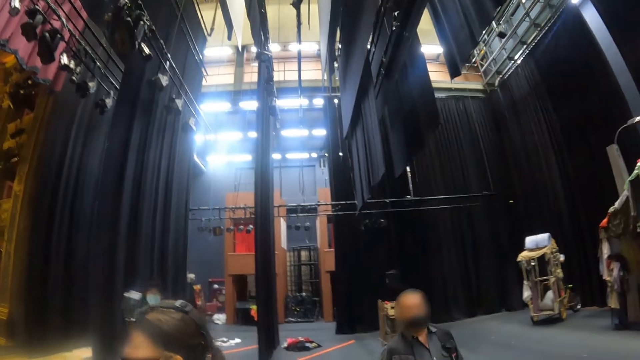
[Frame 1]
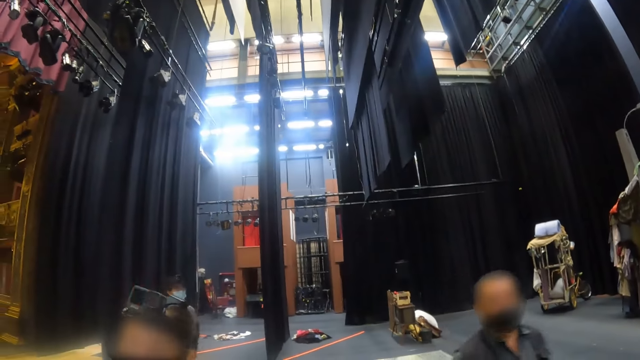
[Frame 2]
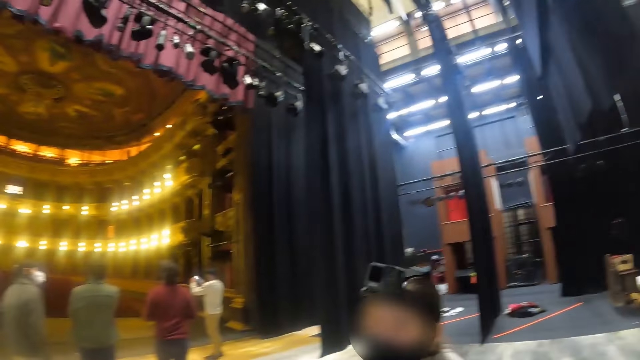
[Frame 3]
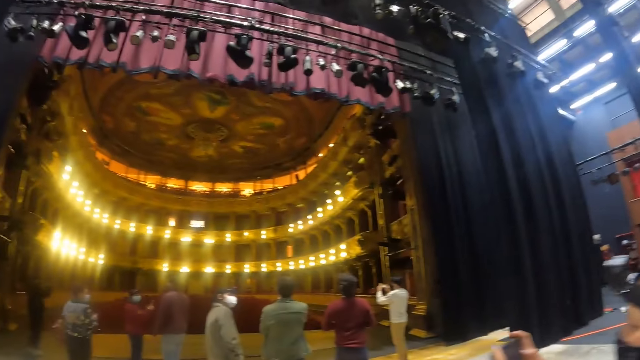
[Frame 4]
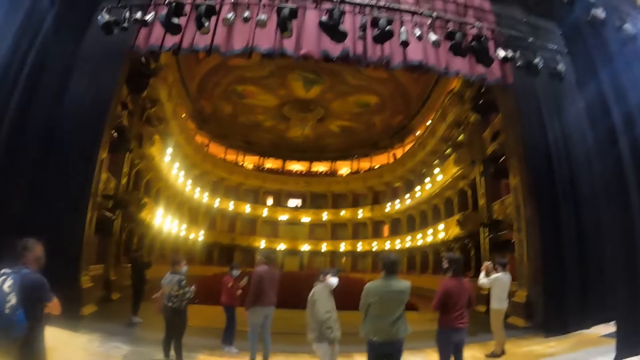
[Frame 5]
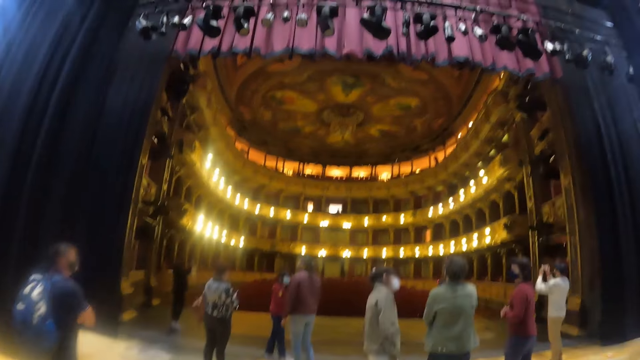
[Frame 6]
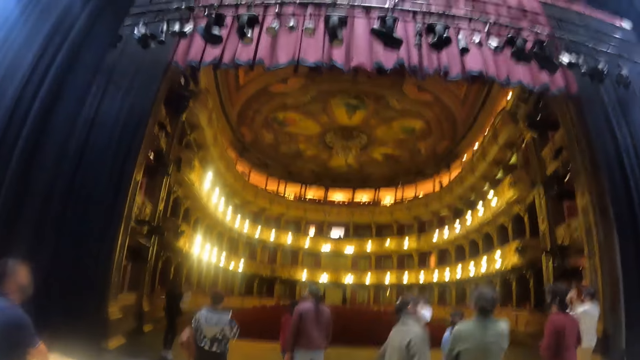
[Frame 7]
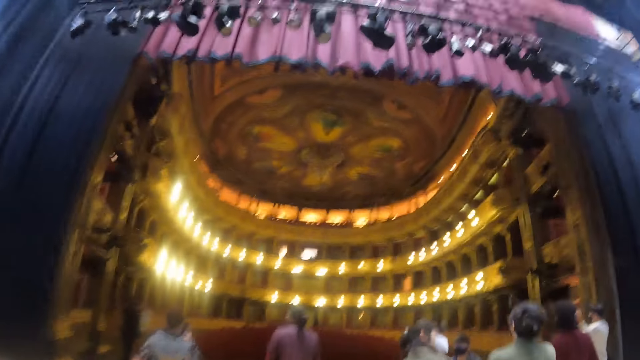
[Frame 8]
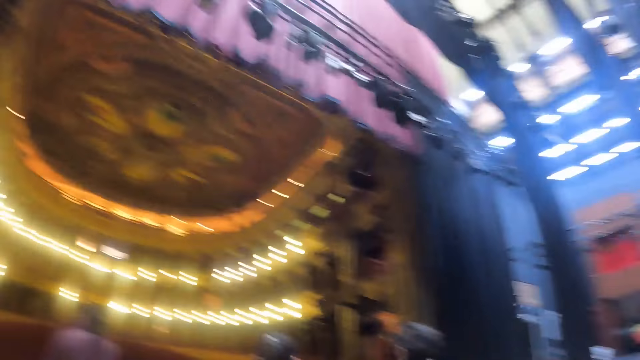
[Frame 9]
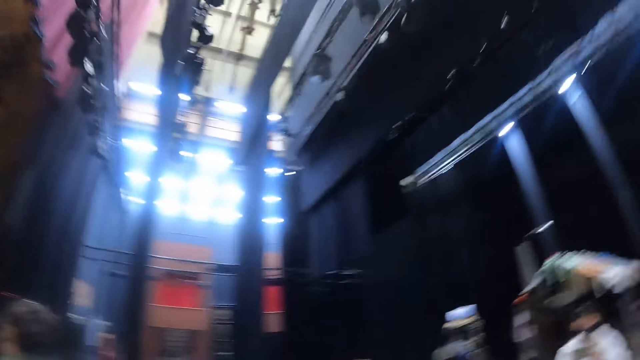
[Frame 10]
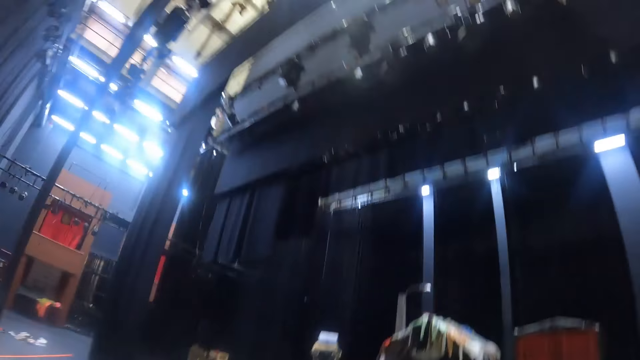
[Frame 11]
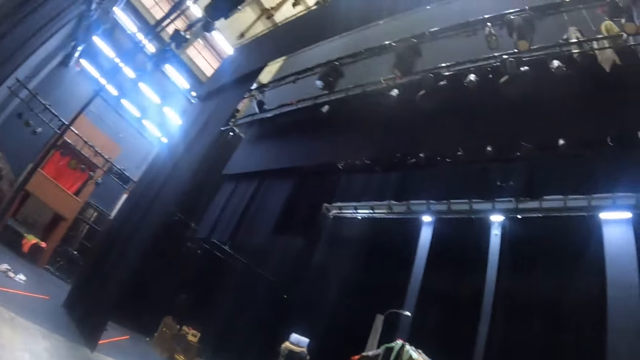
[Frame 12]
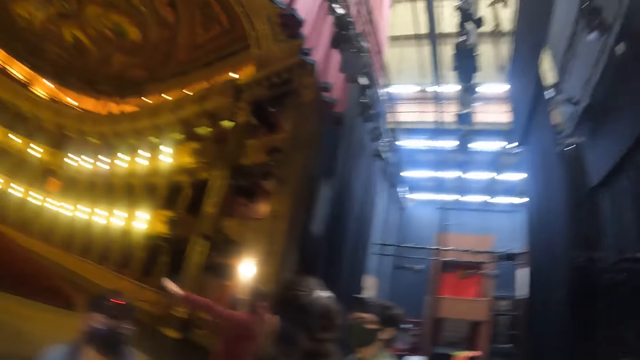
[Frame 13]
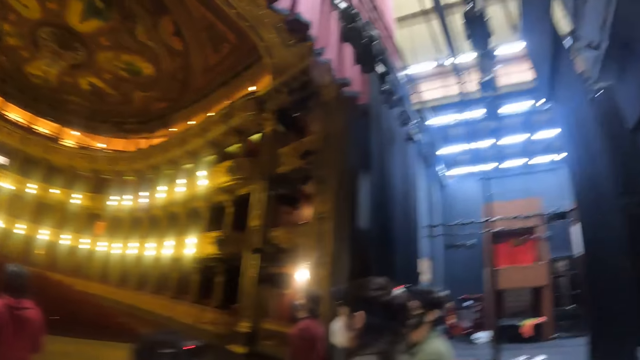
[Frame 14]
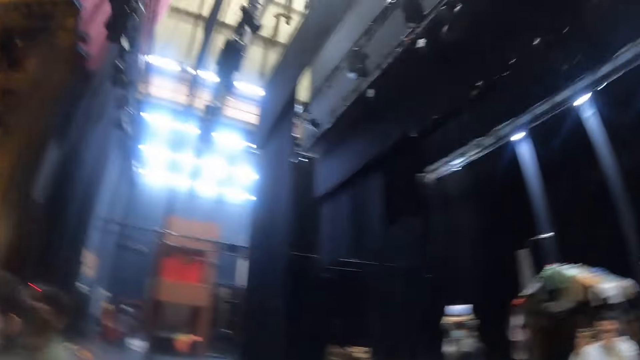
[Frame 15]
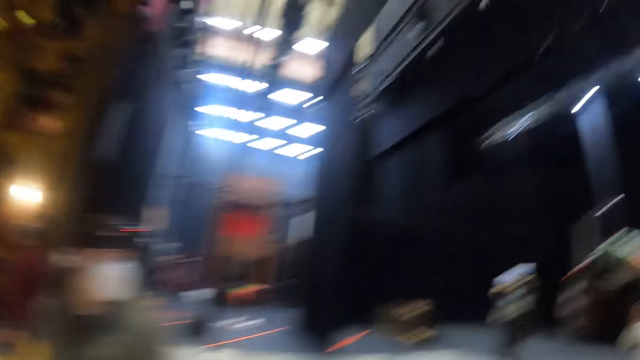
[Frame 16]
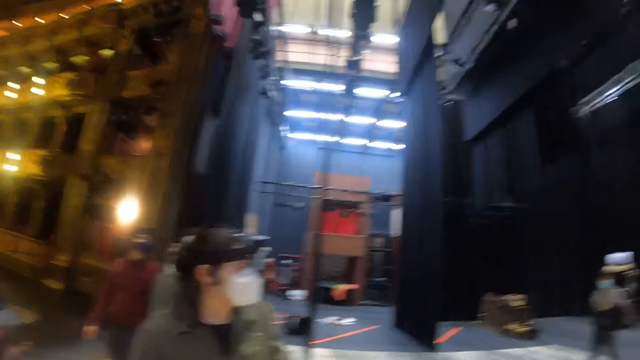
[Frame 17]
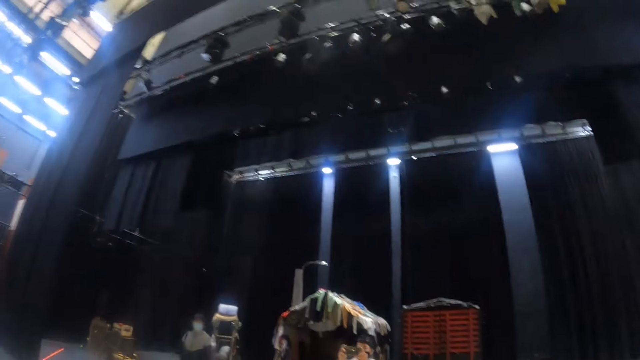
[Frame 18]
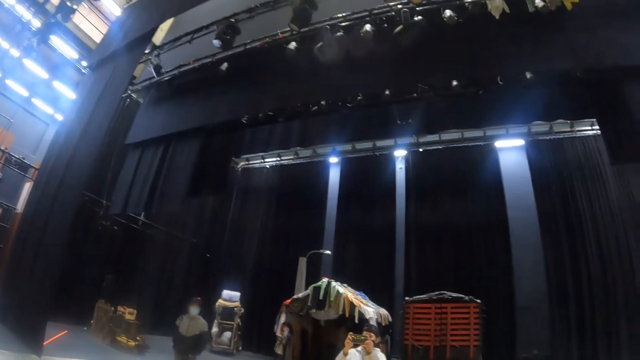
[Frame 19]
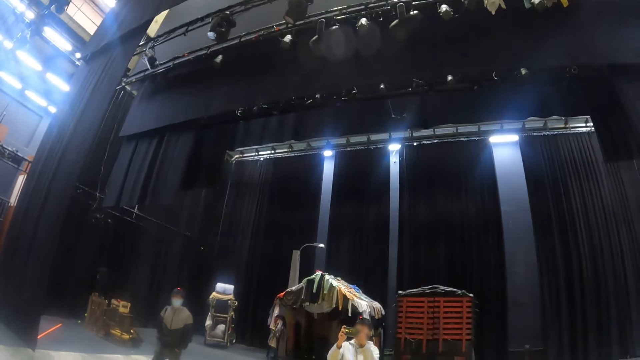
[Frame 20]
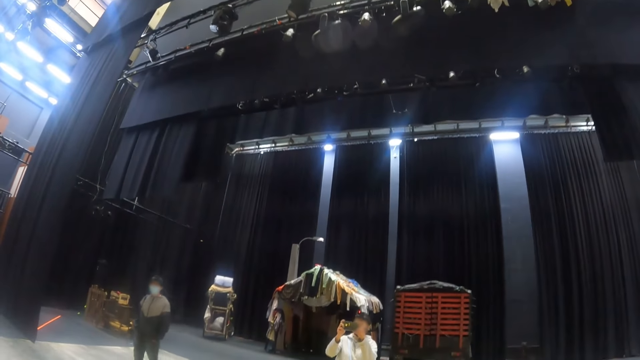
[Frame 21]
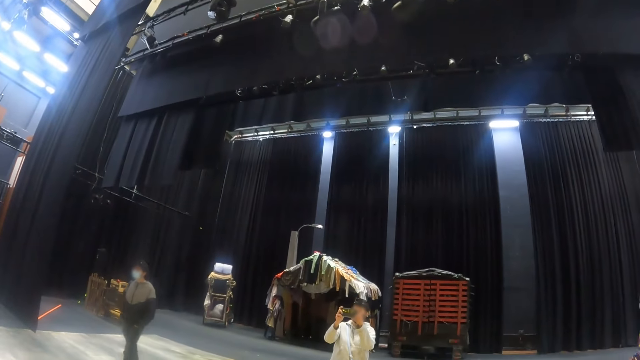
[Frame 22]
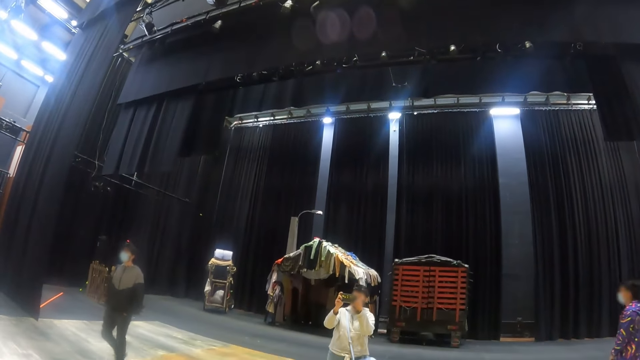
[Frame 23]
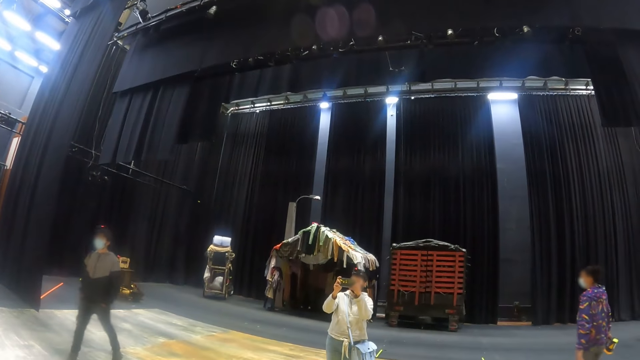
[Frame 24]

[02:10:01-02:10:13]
The camera wearer moves around the room. They look around the room.

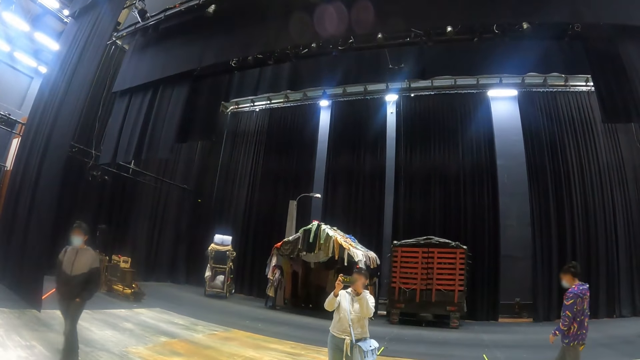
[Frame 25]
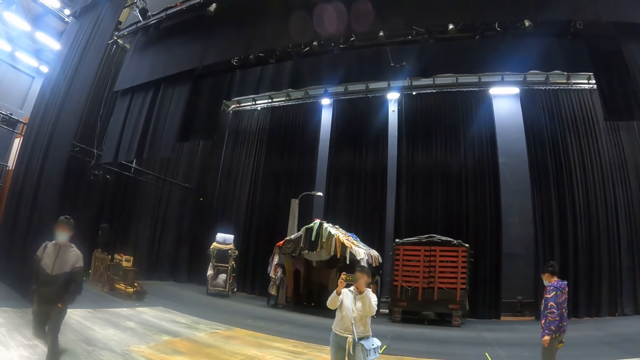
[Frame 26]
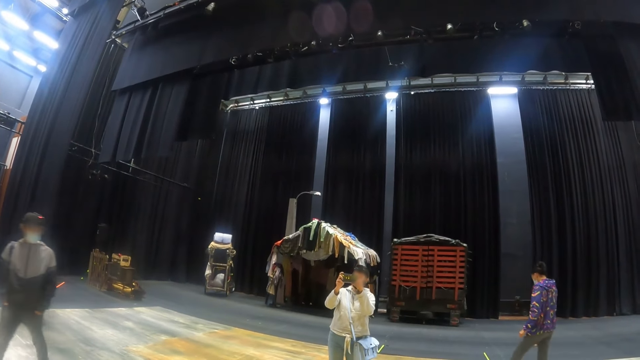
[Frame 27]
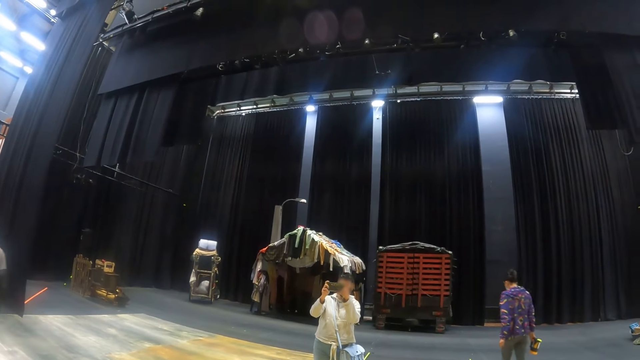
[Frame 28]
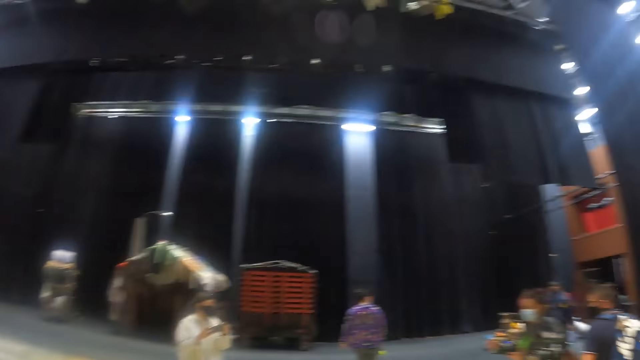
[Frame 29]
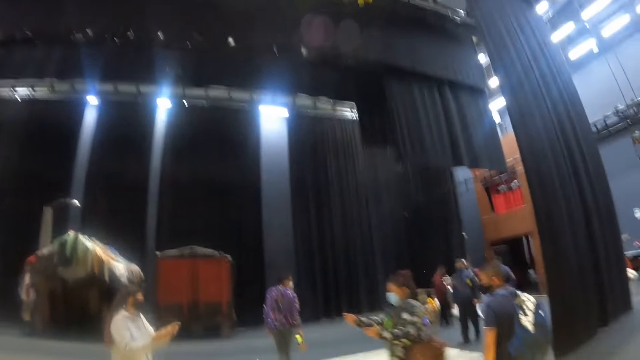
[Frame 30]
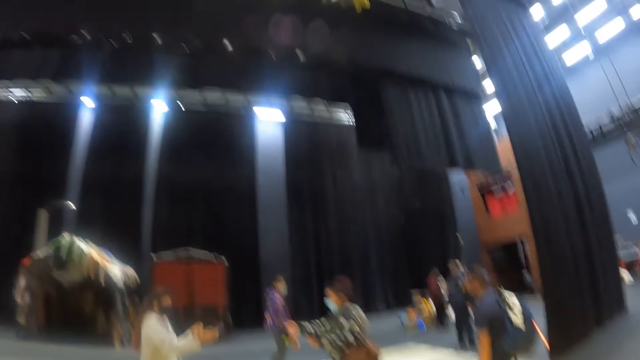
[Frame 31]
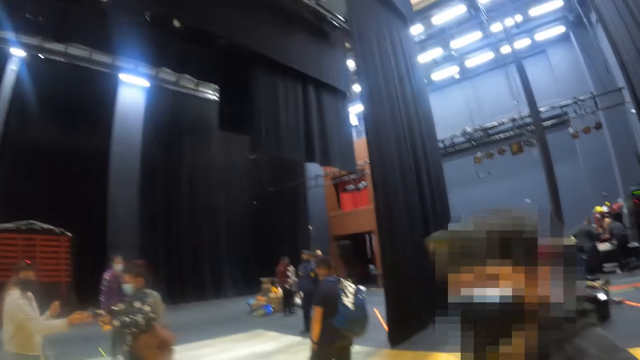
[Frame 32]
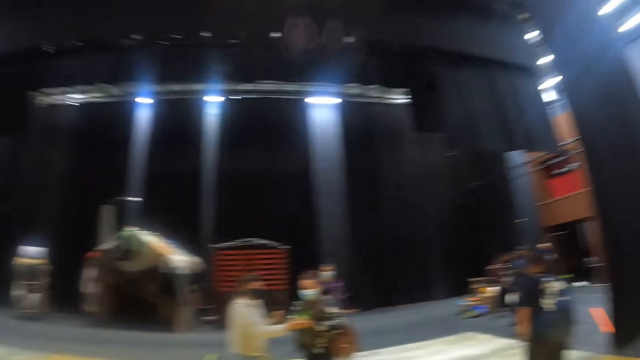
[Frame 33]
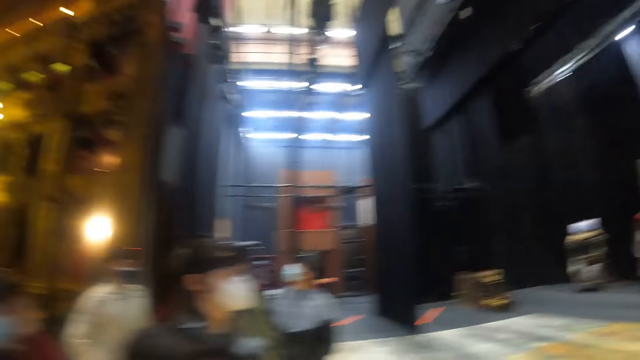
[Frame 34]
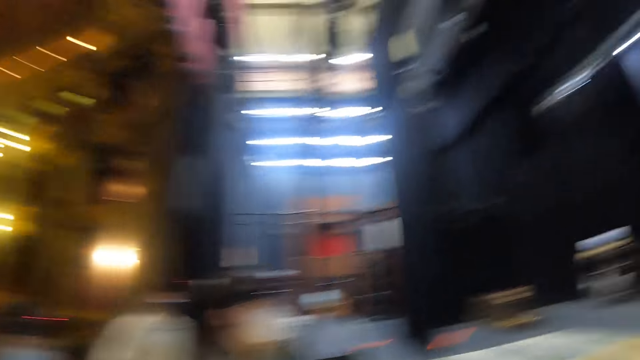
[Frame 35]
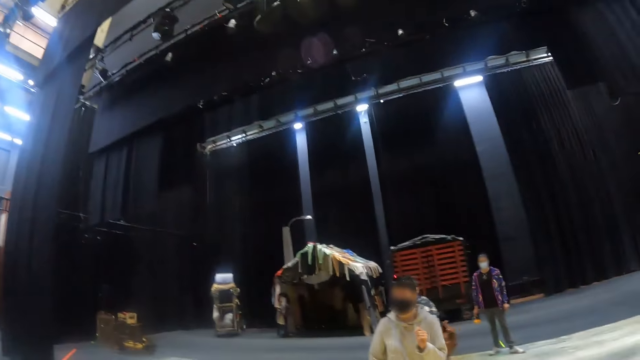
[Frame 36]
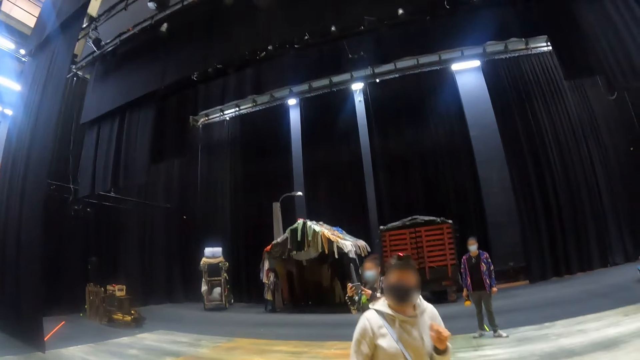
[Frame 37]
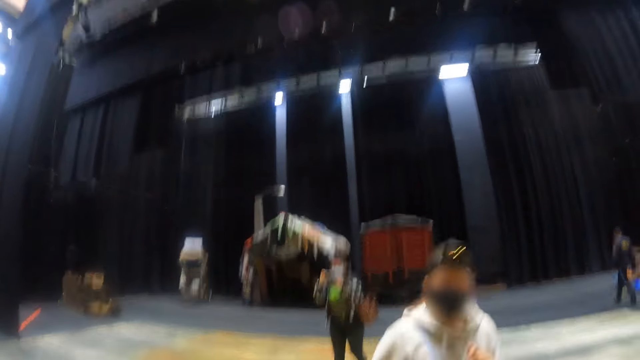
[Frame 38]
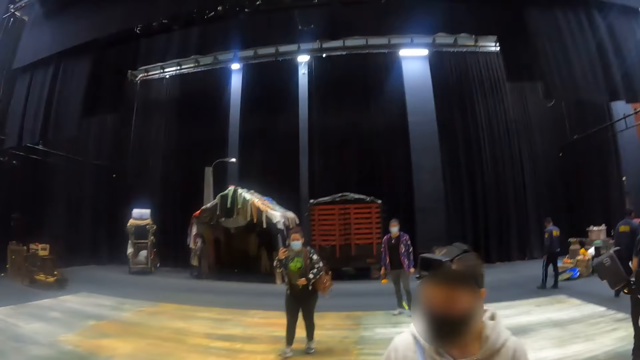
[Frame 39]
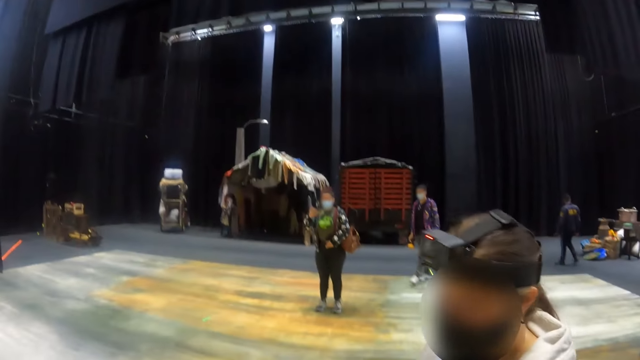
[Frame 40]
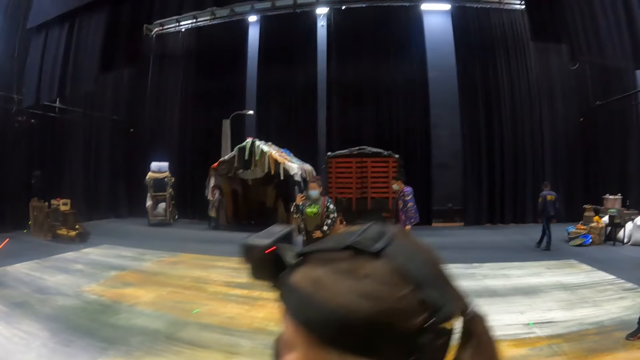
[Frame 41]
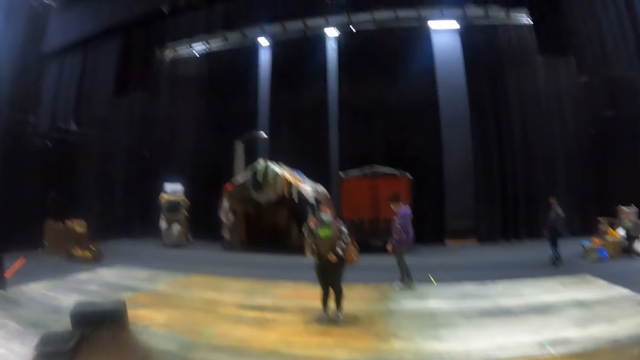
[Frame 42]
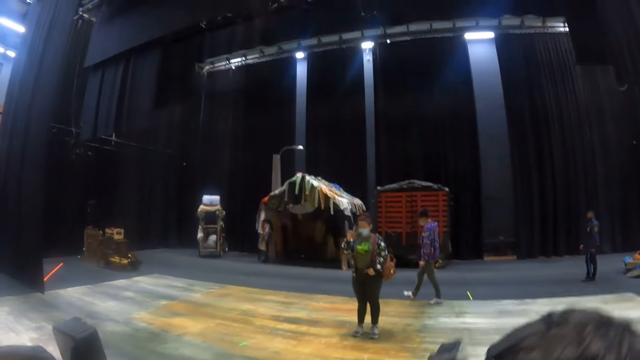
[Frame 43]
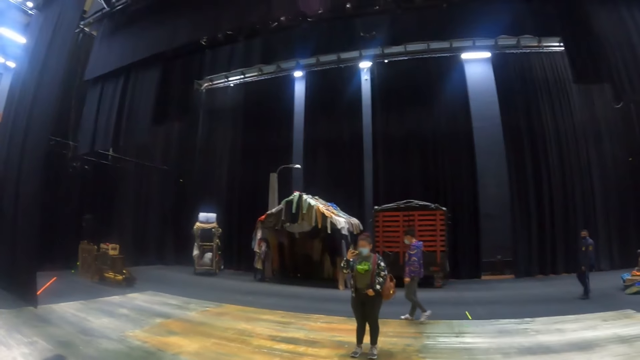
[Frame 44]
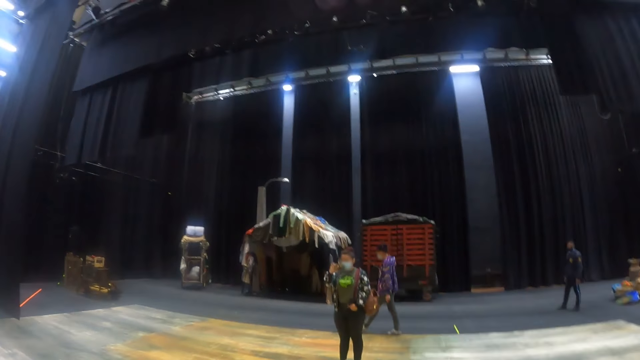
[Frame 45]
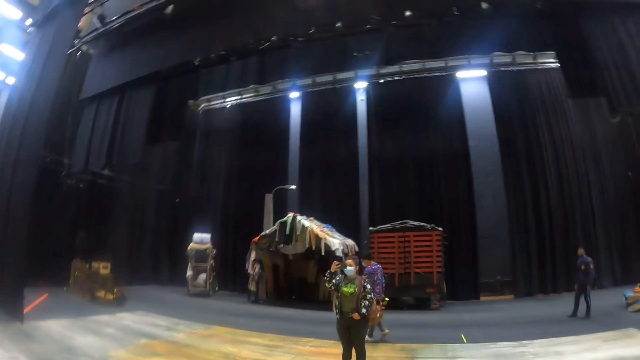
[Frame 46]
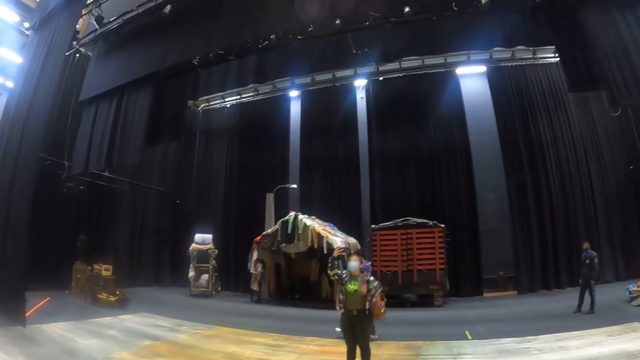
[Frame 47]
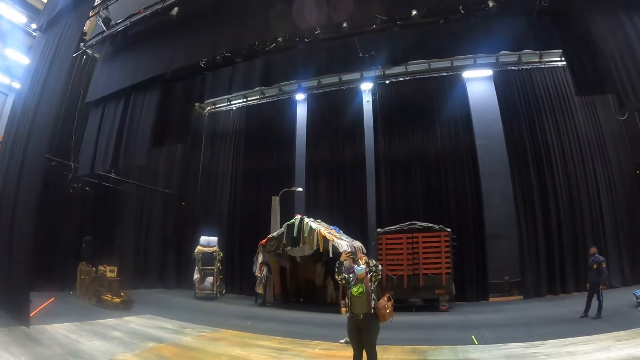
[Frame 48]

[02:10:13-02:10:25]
A person takes photos.
